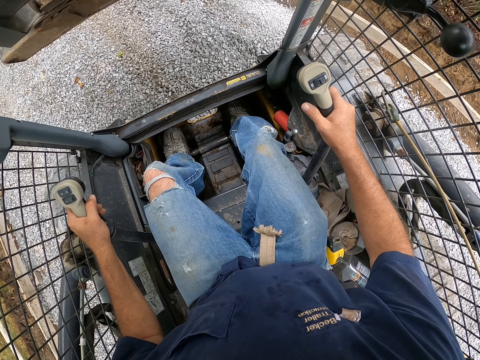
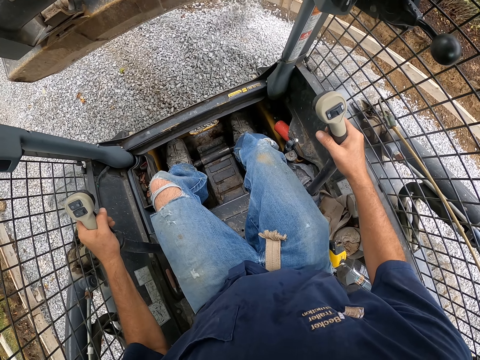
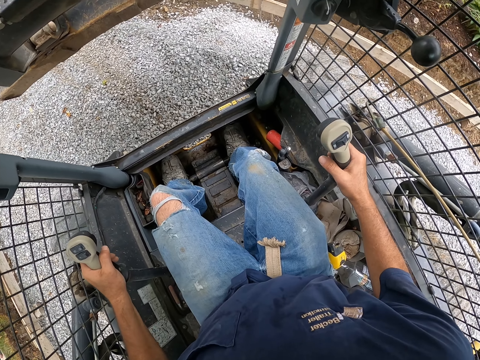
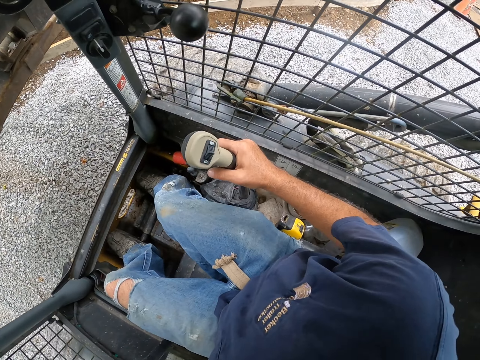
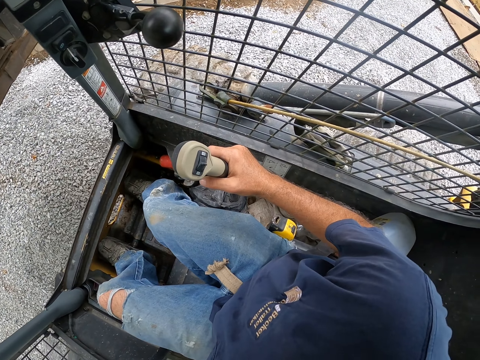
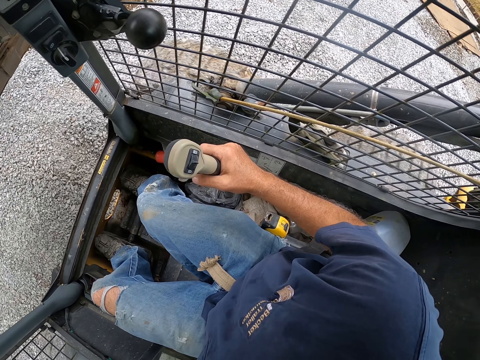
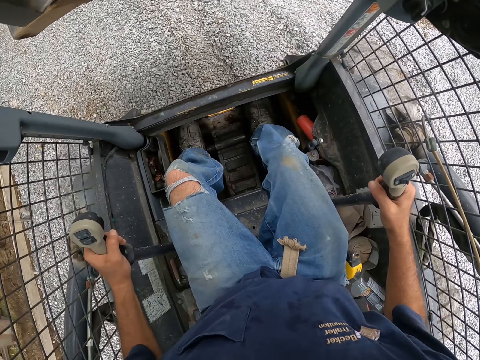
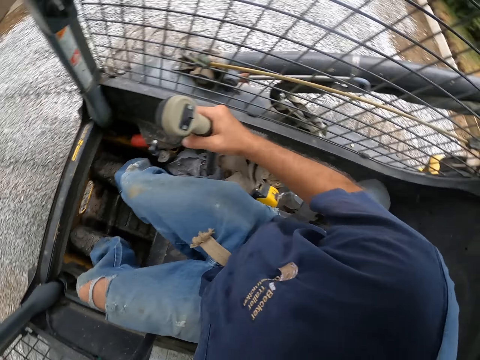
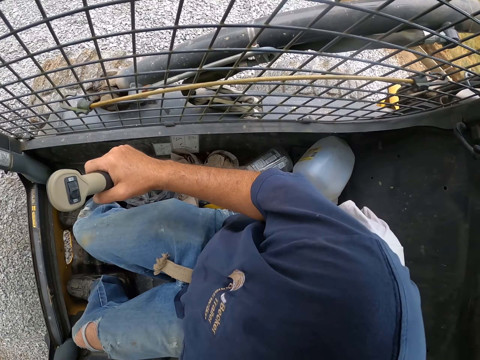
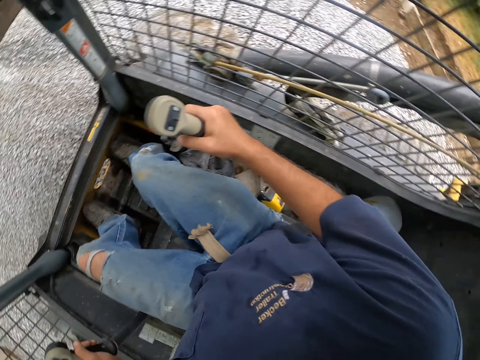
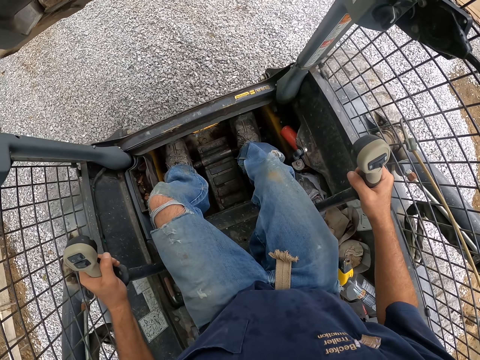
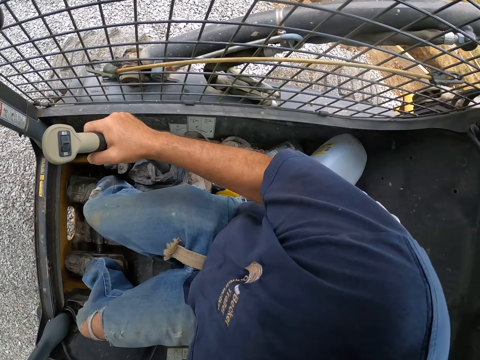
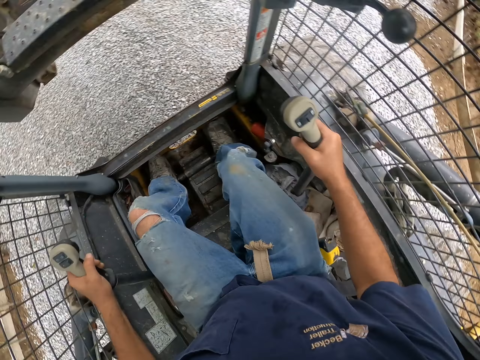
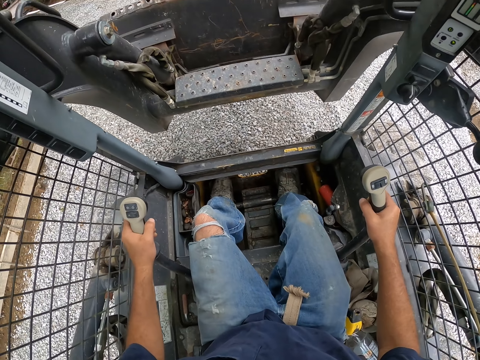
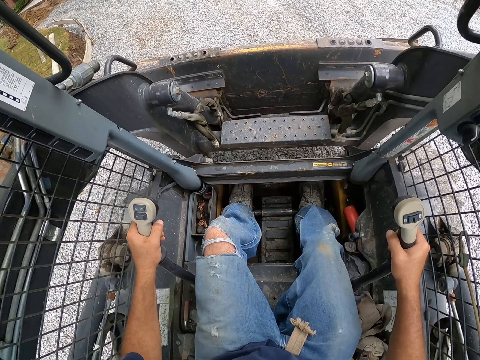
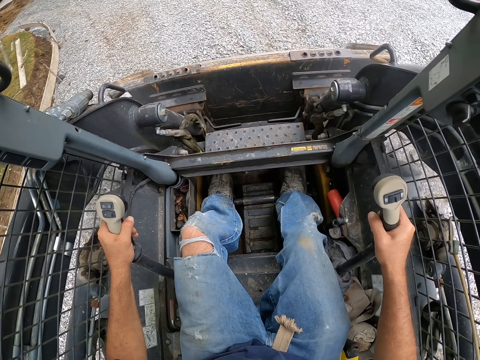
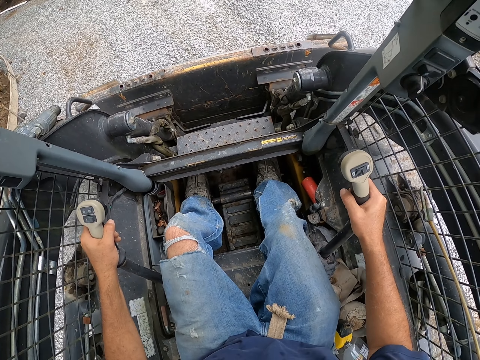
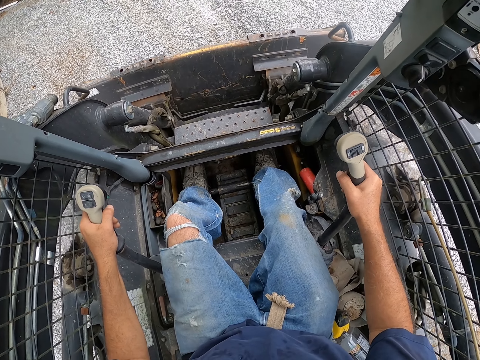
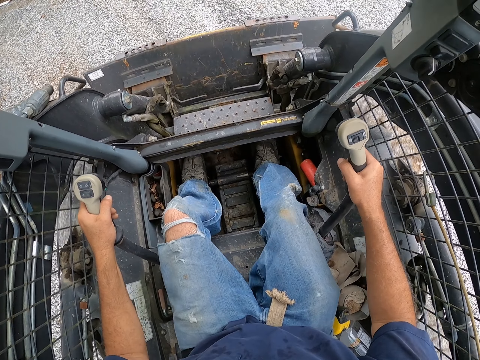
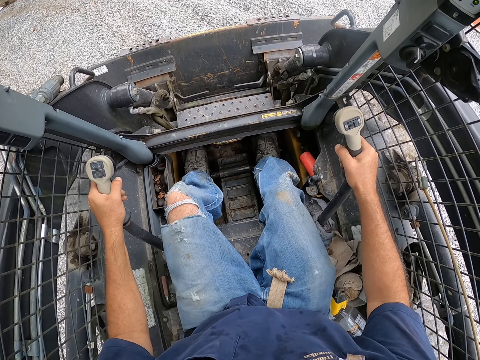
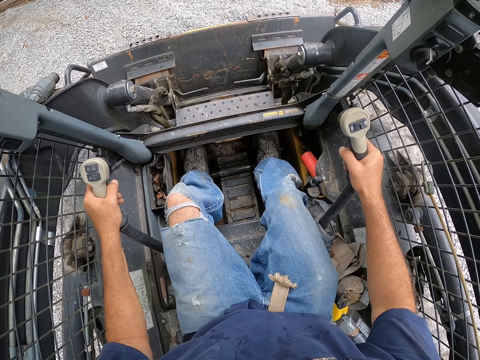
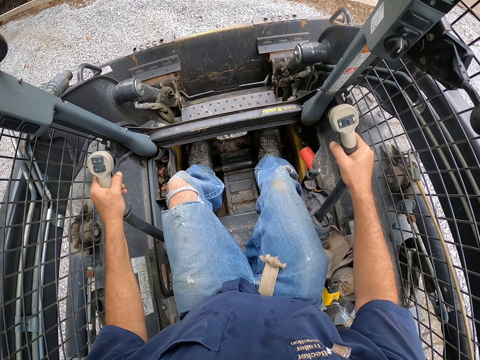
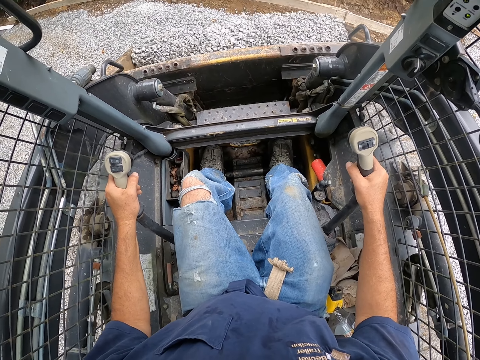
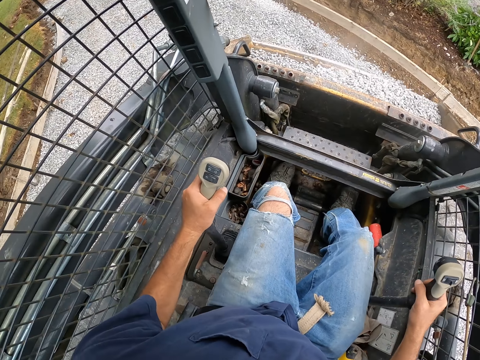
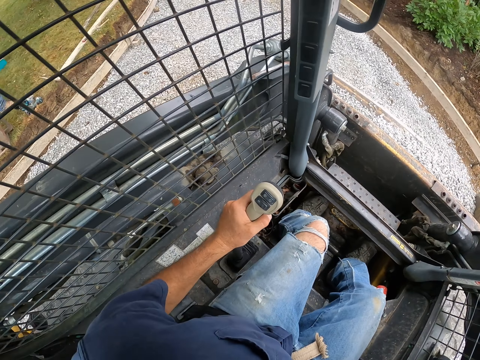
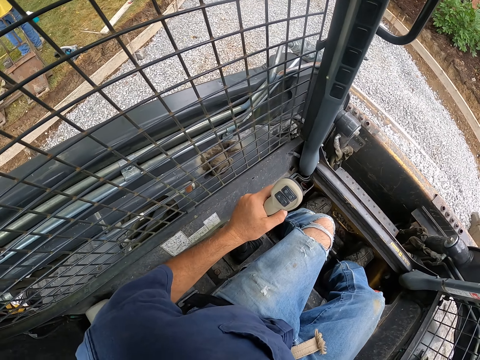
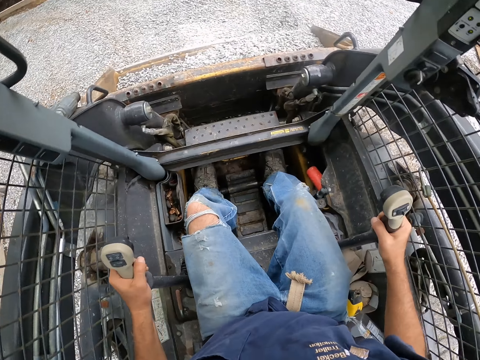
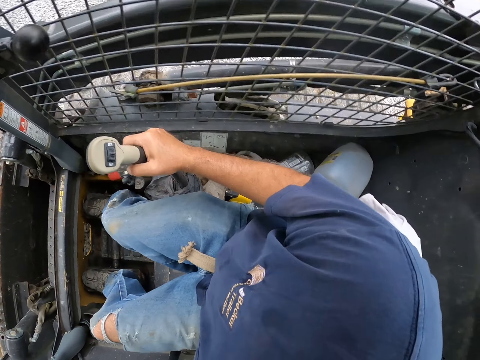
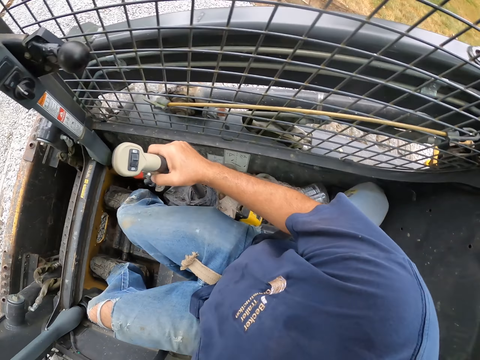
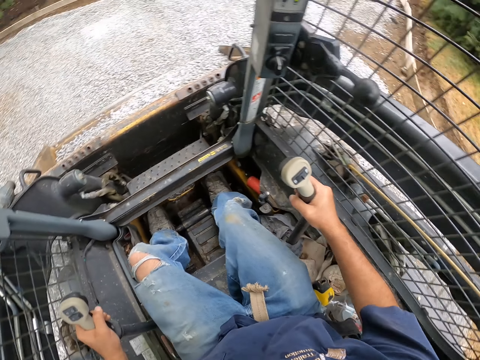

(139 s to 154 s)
The camera wearer spreads murram on the road. They reverse the caterpillar. They look right. They lower the blade. They scoop murram with a tractor. They reverse the caterpillar. They drive the tractor on the murram road. They look right.

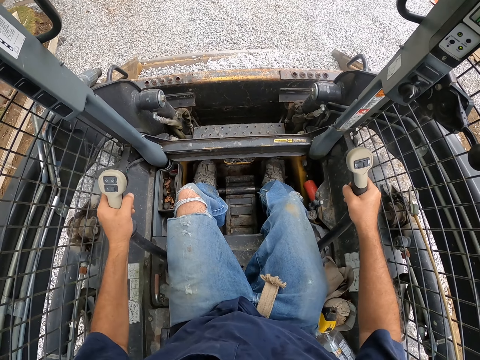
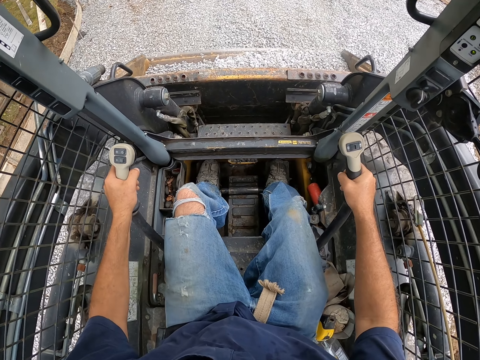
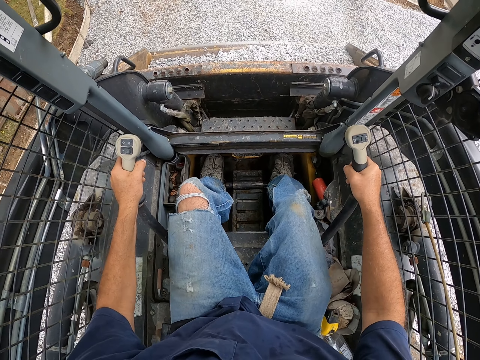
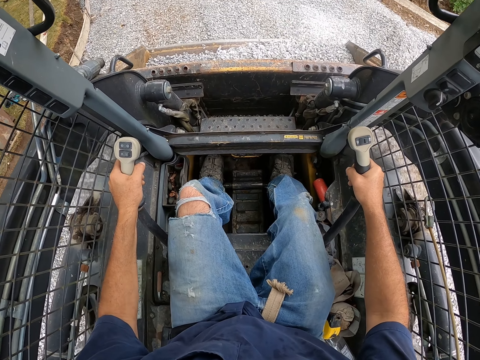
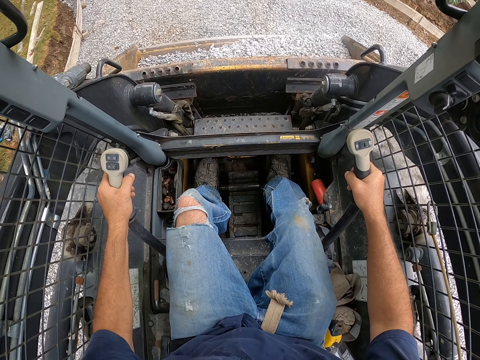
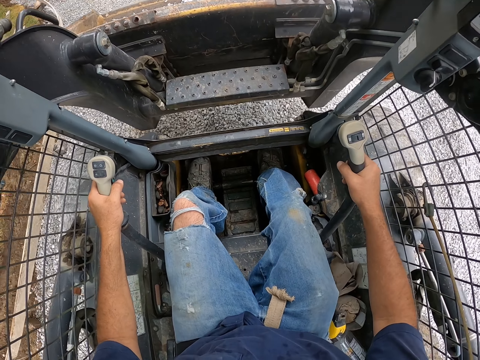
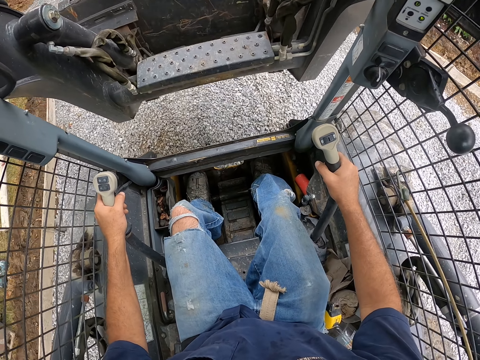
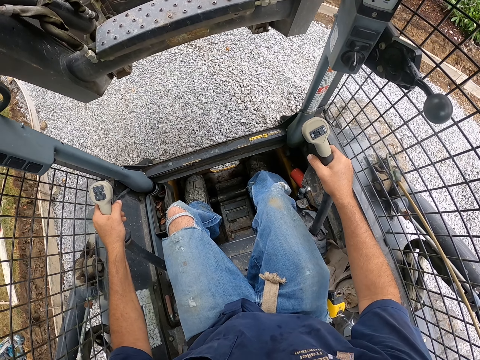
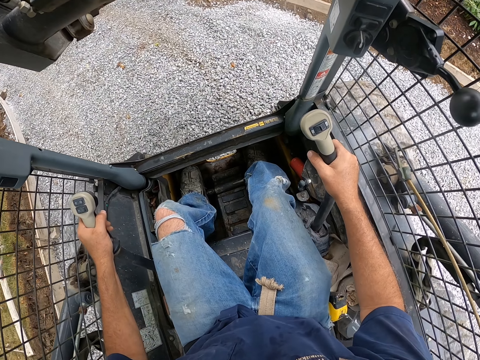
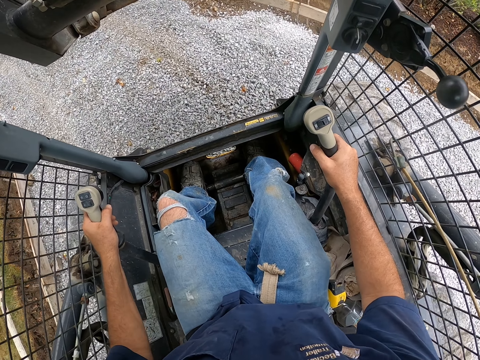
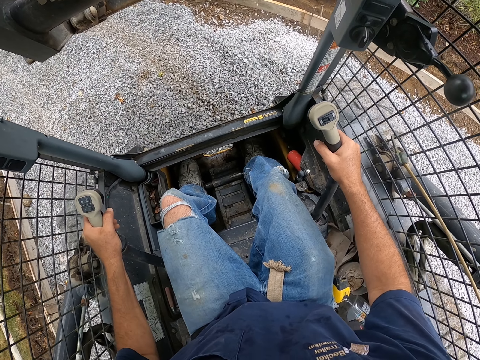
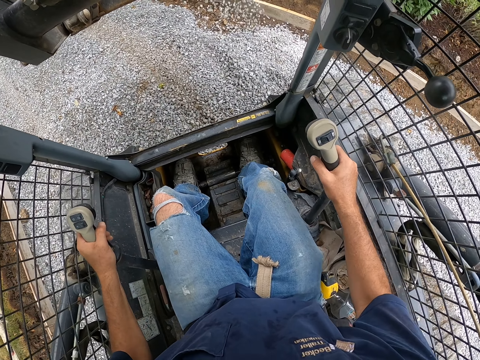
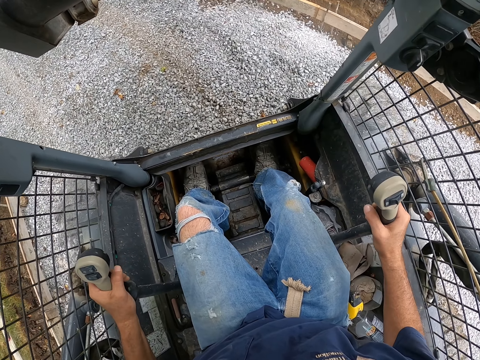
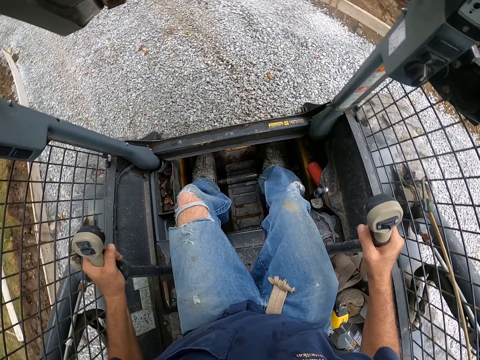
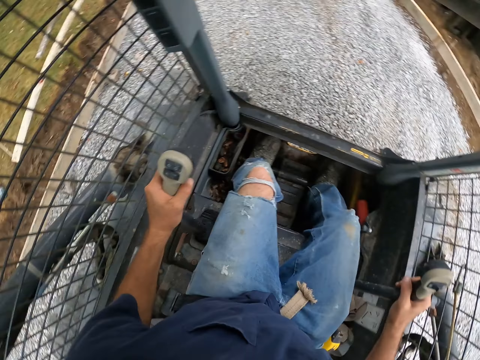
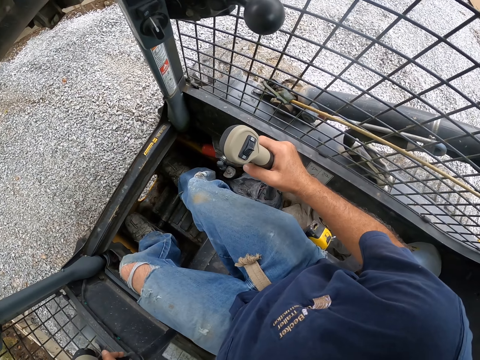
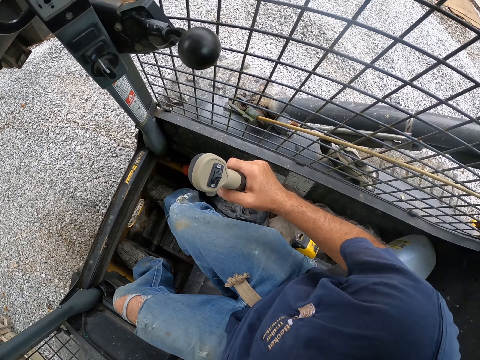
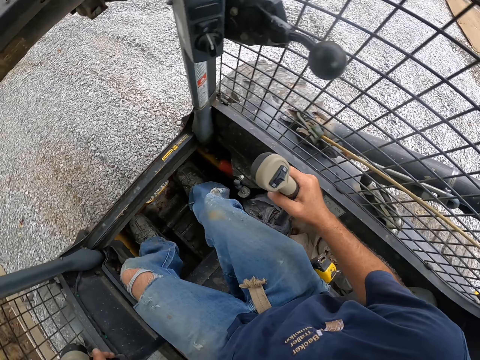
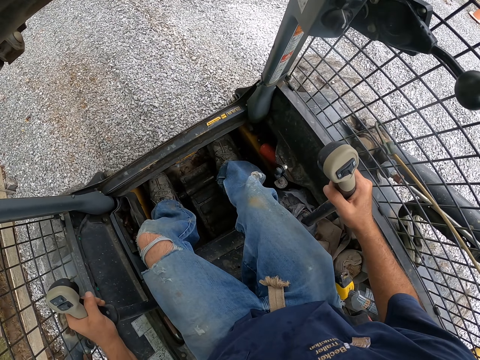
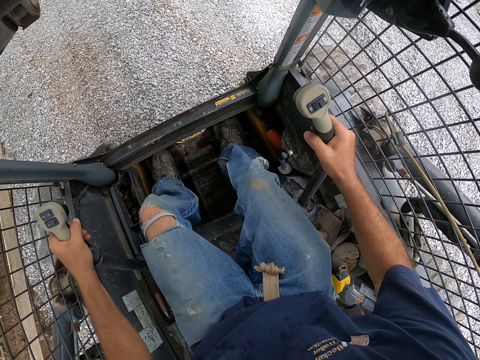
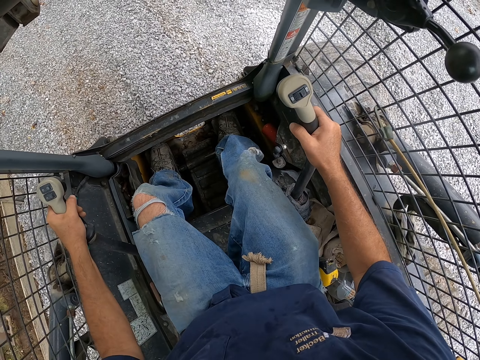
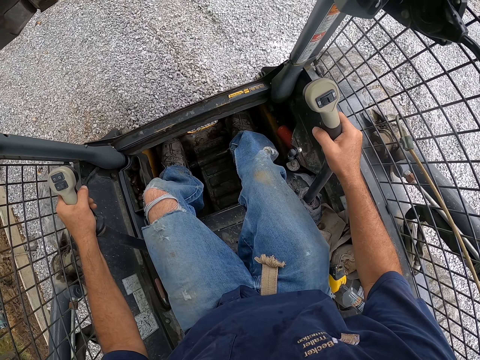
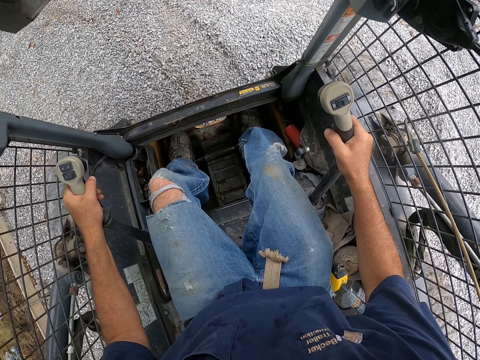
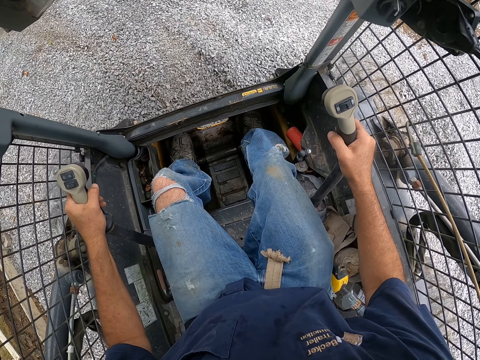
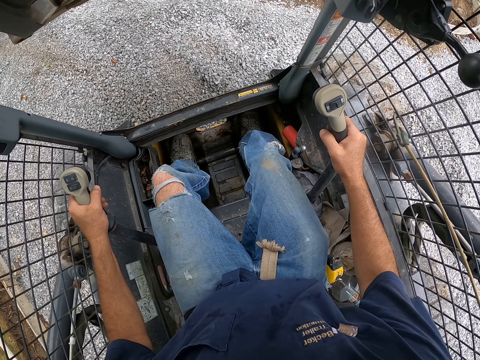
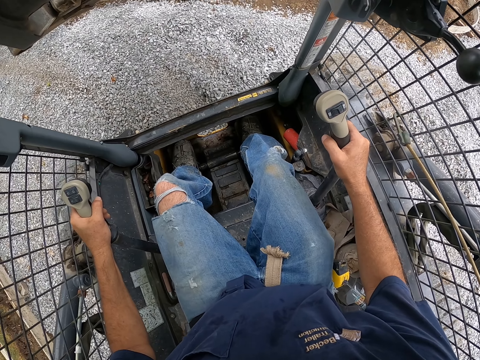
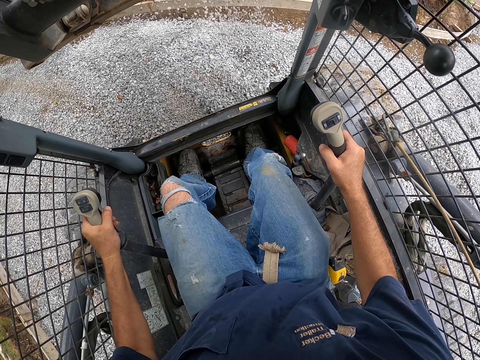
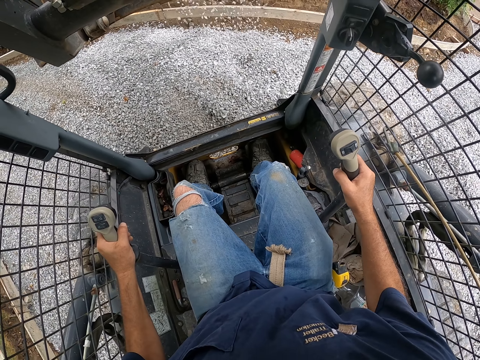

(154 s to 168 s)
The camera wearer drives the caterpillar forward. They raise the blade. They pour murram or aggregate on the road. They look left, right. They reverse the caterpillar. They drive the caterpillar forward. They pour the aggregate.
